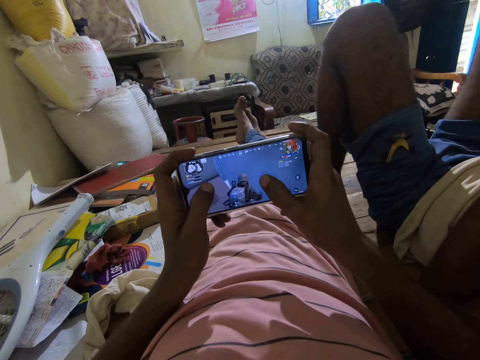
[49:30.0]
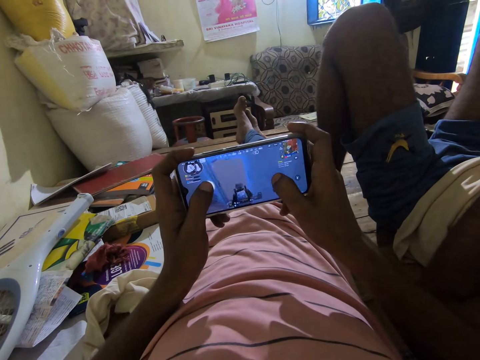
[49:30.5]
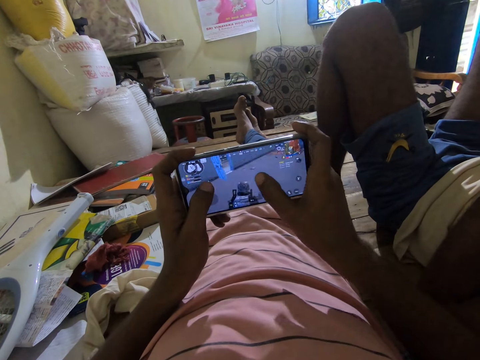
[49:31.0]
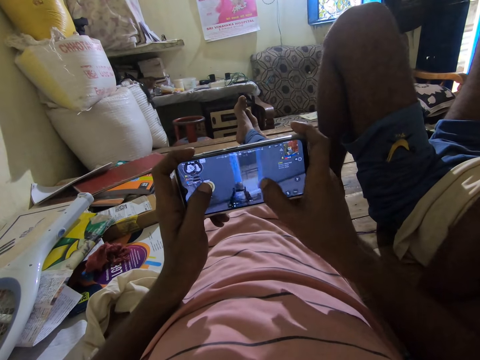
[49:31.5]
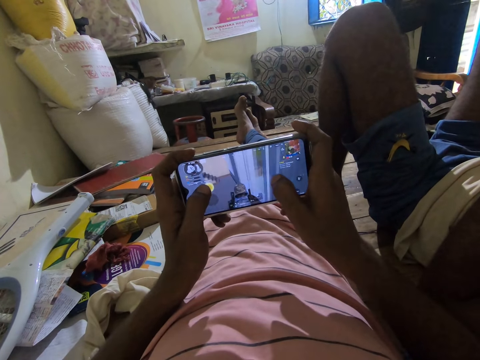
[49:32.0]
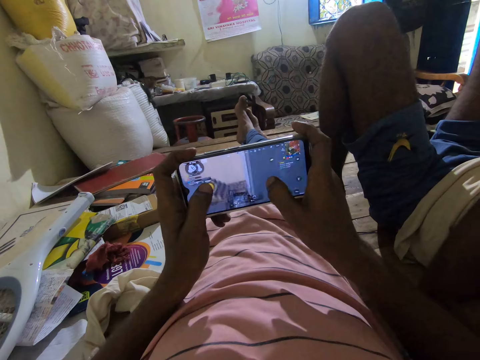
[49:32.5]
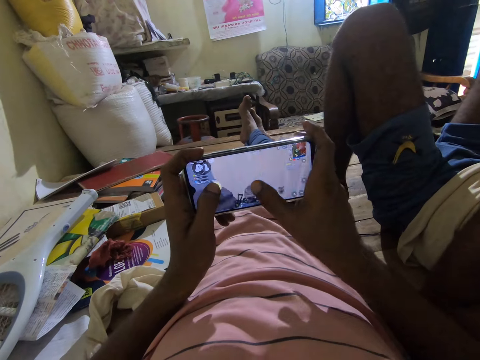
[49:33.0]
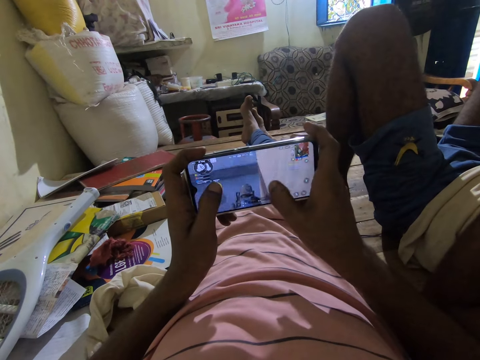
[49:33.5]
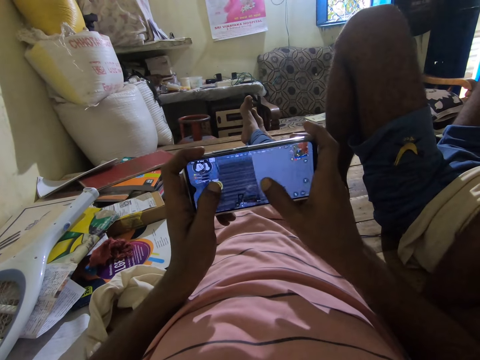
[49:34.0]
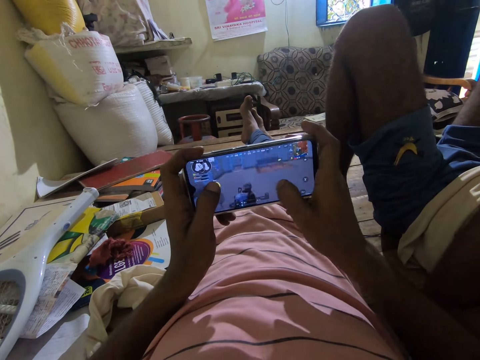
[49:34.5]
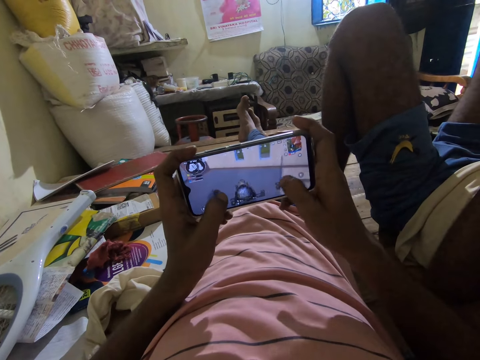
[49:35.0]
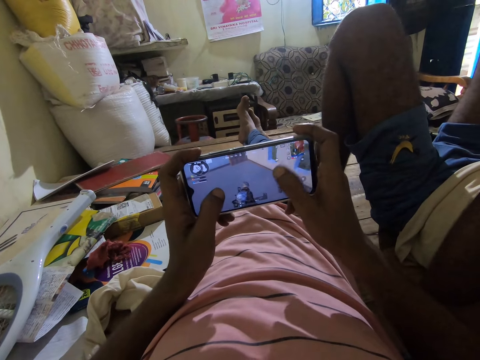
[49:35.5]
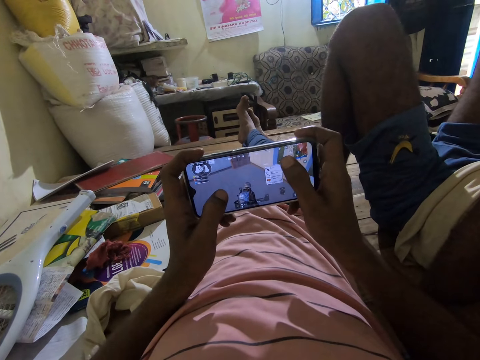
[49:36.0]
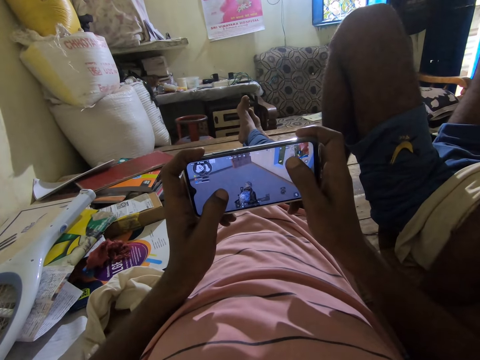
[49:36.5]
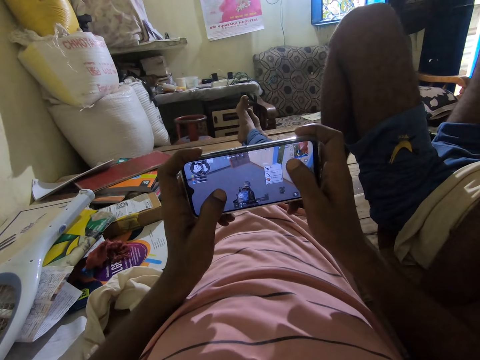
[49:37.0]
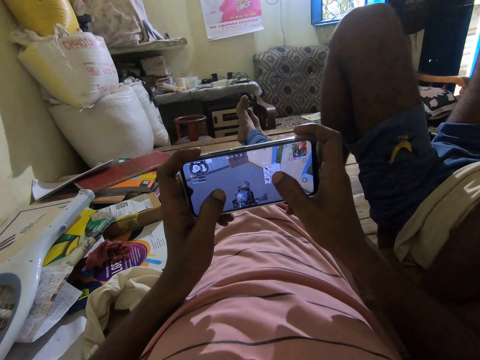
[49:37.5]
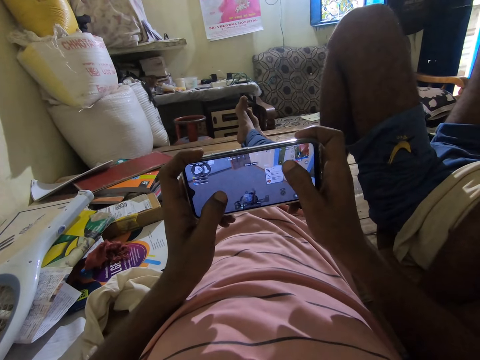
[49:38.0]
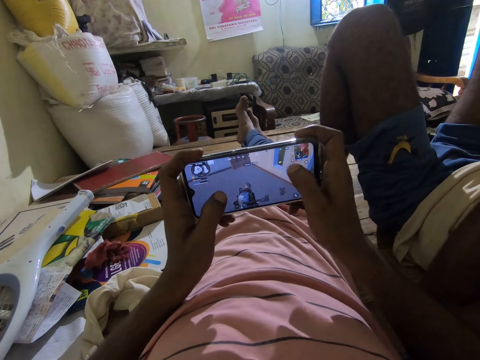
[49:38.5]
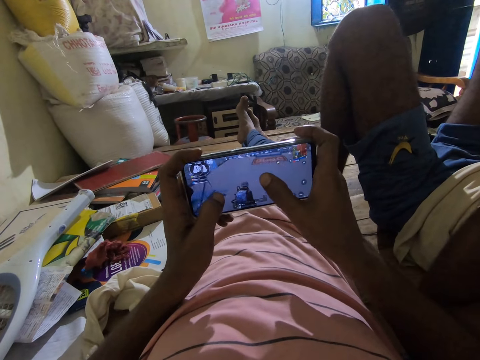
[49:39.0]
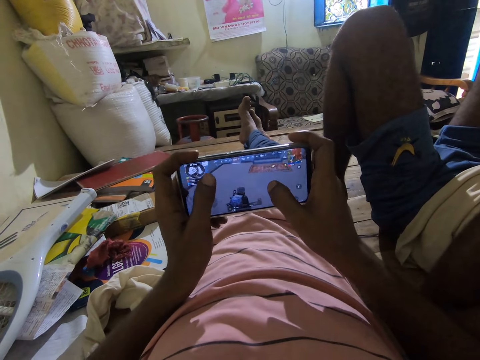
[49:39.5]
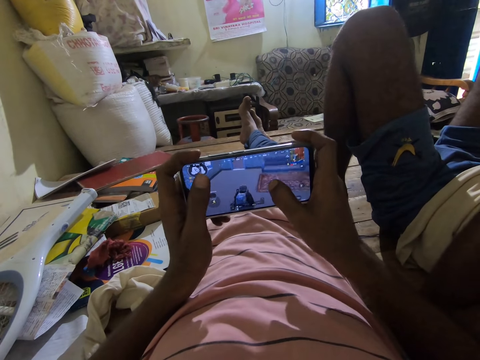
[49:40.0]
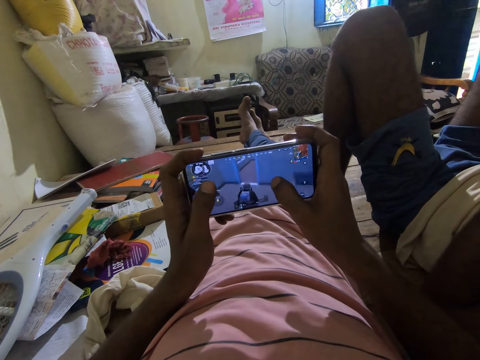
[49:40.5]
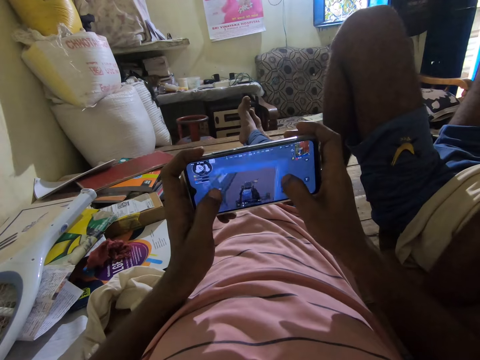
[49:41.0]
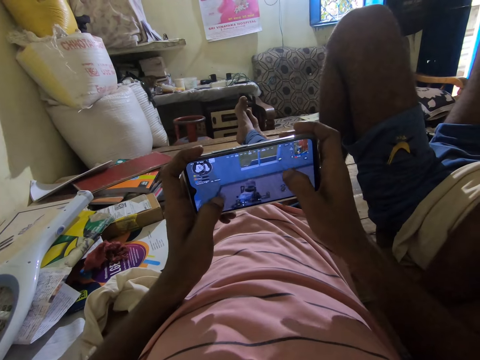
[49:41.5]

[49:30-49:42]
The camera wearer taps a game in a phone. They play the game in the phone.

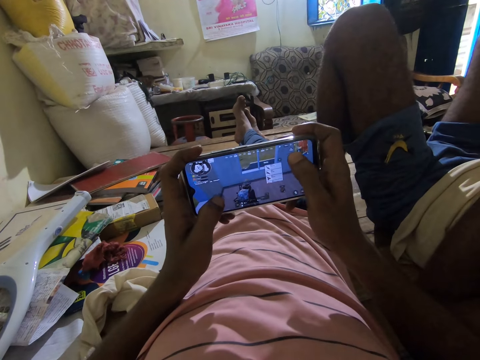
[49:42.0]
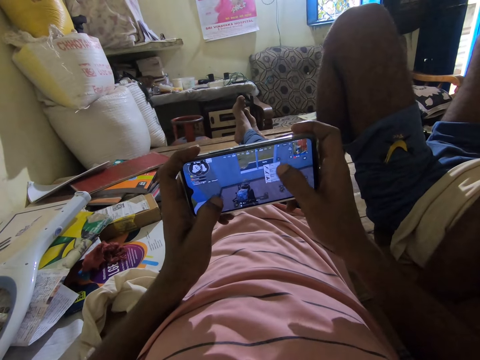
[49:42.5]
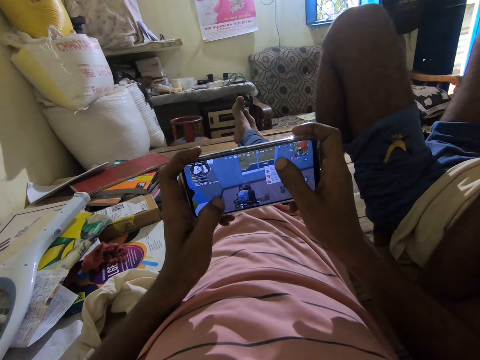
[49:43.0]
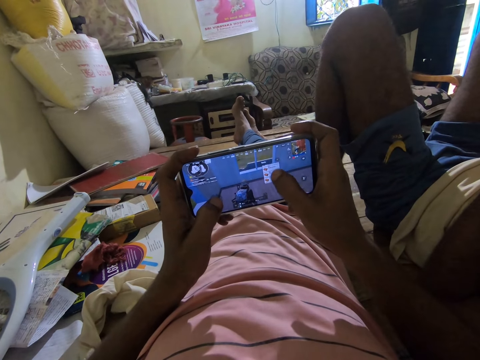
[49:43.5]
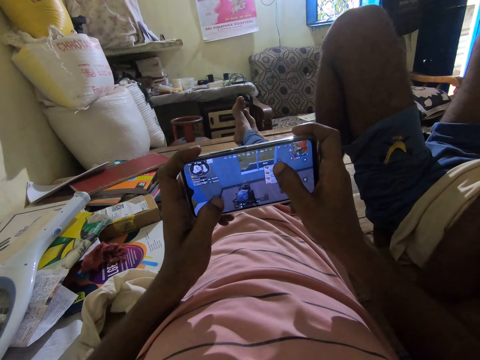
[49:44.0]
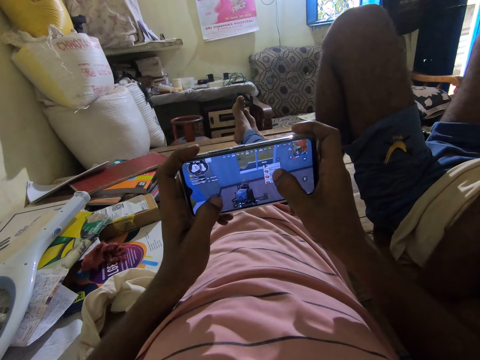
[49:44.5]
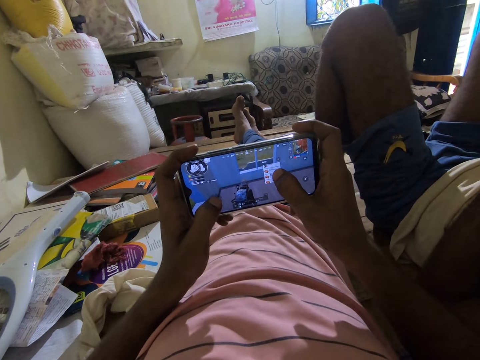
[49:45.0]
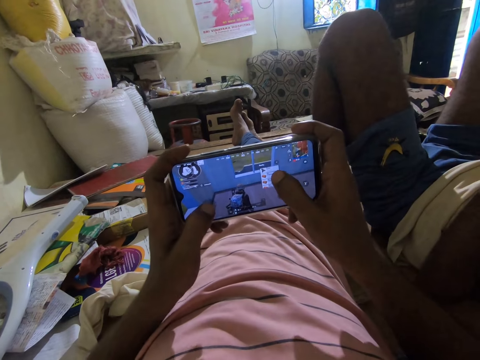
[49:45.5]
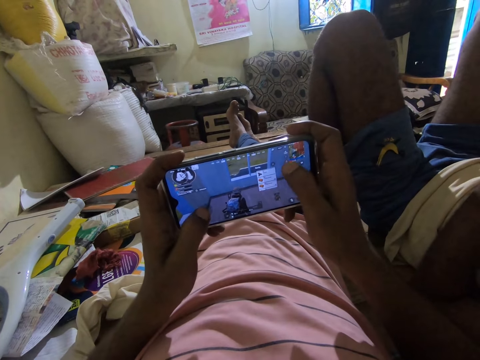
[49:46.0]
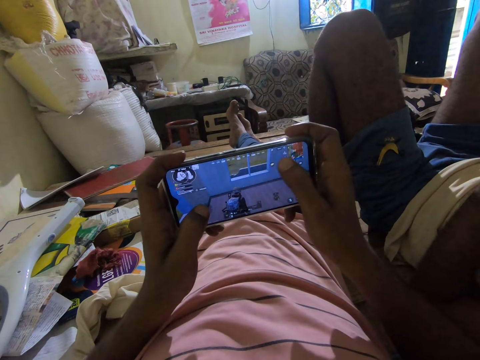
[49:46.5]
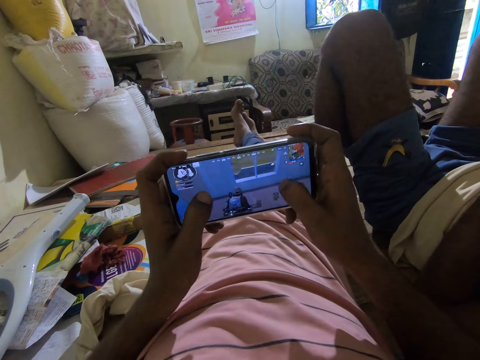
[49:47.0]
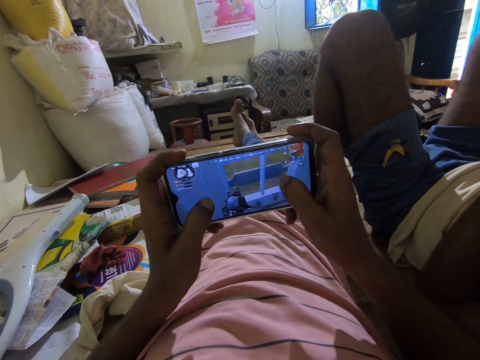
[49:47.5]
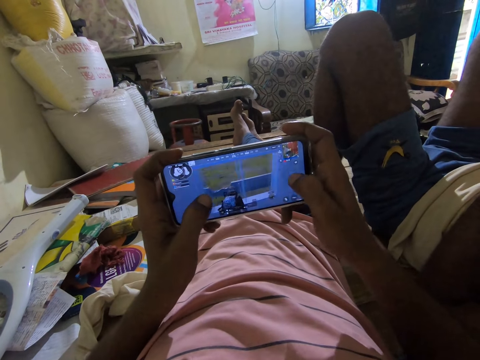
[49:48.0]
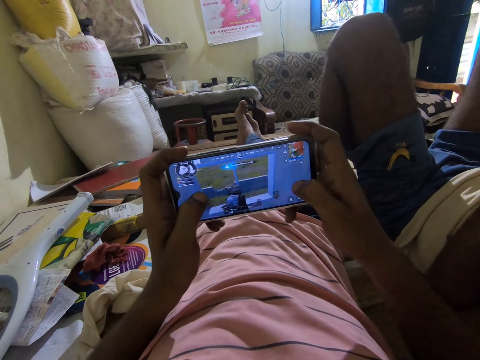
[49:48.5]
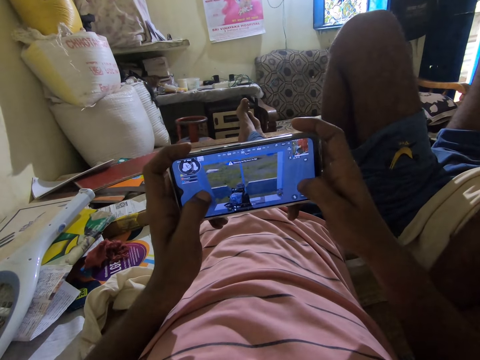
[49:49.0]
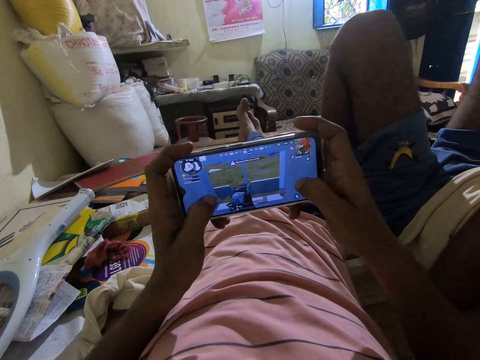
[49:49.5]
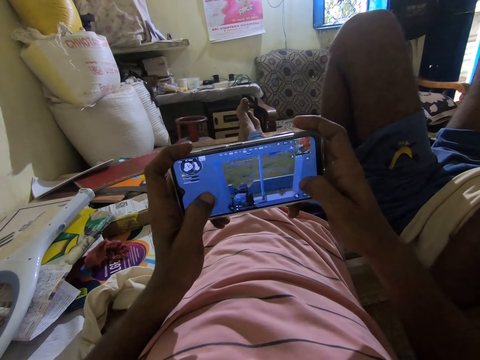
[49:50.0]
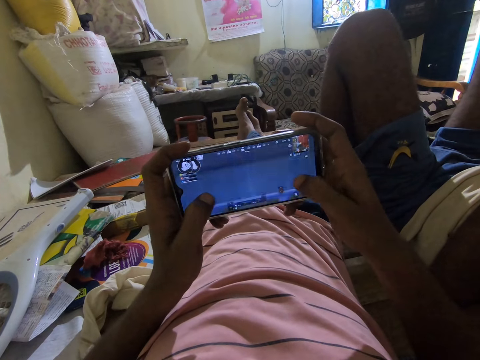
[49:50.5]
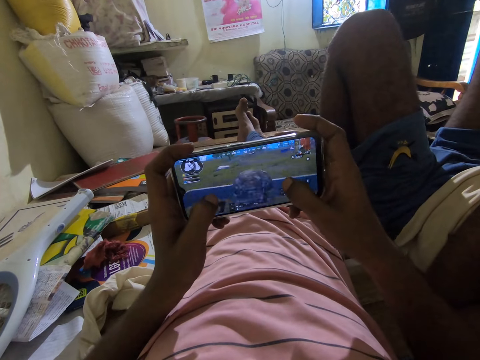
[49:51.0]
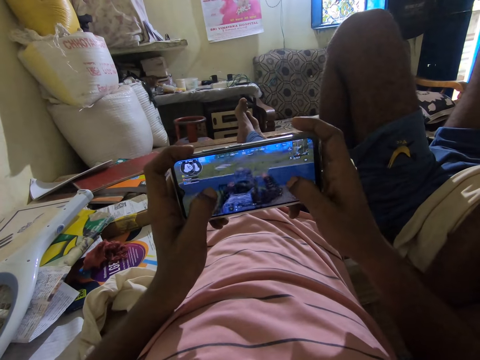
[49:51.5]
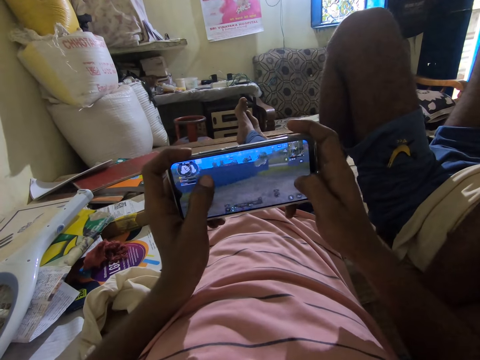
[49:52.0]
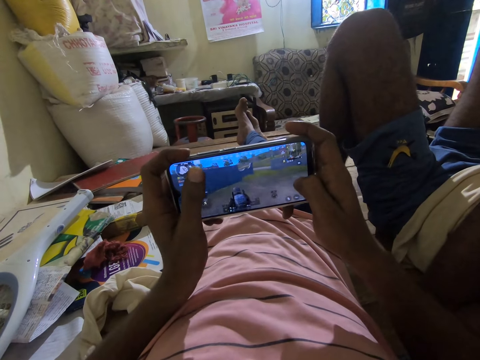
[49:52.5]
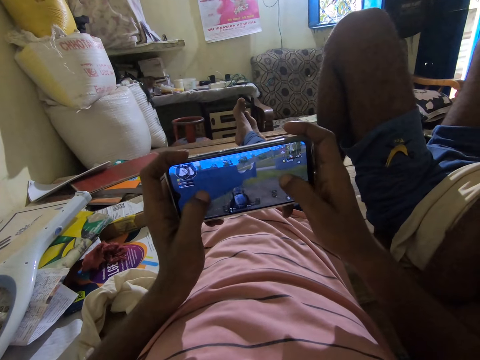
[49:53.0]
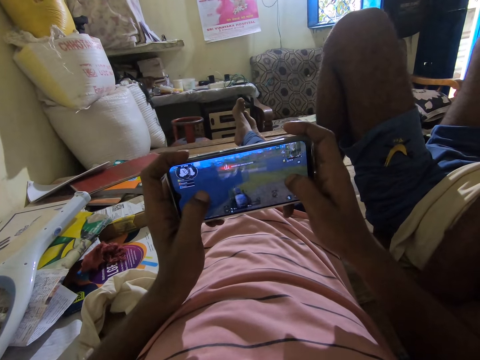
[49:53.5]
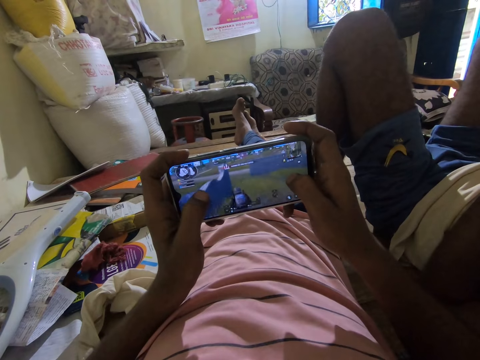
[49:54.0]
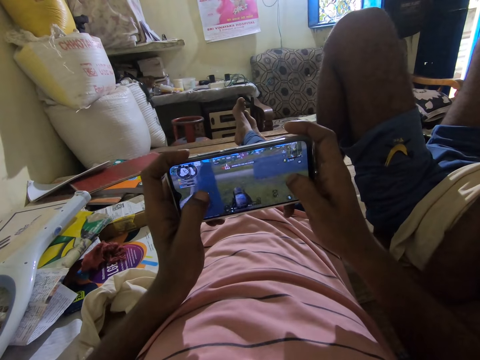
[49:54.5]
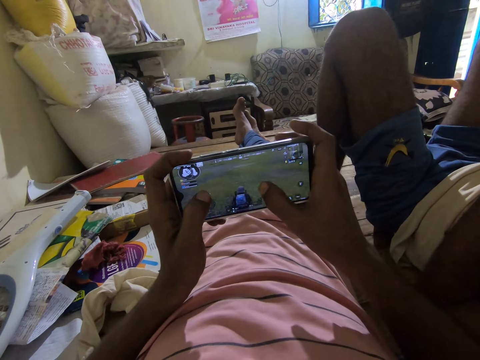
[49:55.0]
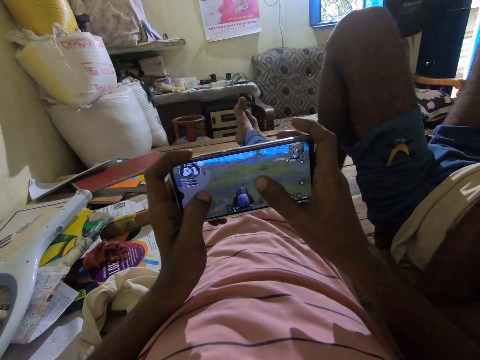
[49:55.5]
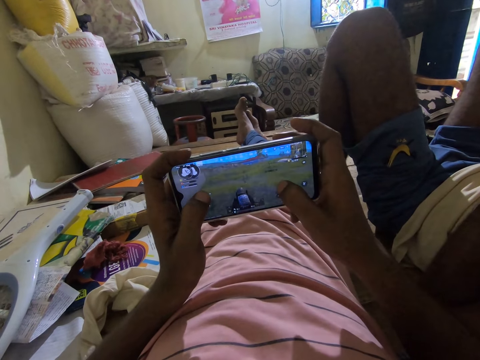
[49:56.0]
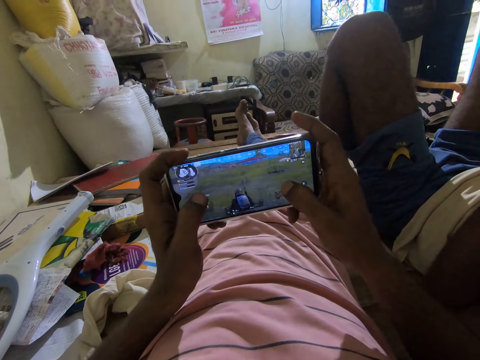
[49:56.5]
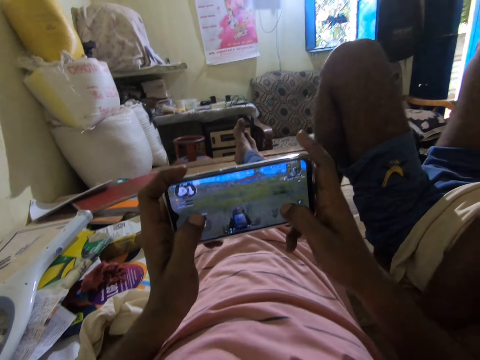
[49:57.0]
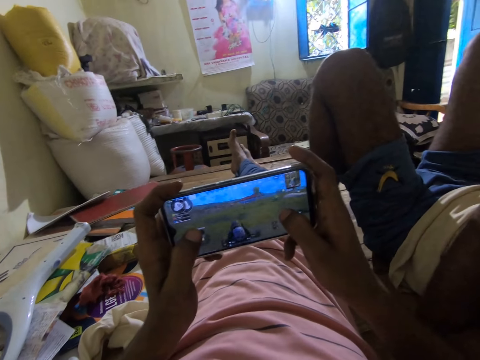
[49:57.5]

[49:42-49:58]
The camera wearer taps a game in a phone. A man talks to the camera wearer. The camera wearer talks in a room and scrolls the game in the phone. They talk to the man in the room. They tap the game in the phone. They play the game in the phone. They talk in the room. The man talks to the camera wearer.
